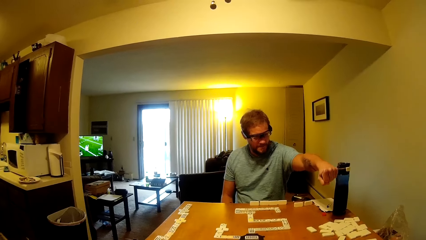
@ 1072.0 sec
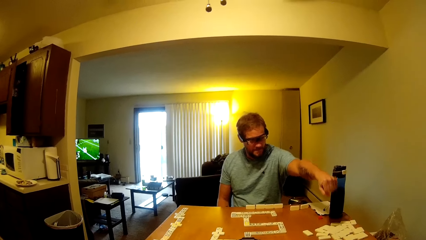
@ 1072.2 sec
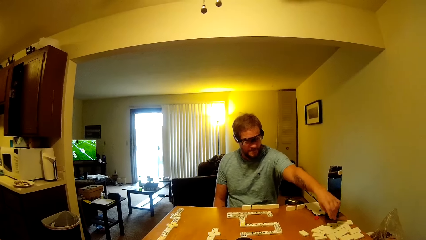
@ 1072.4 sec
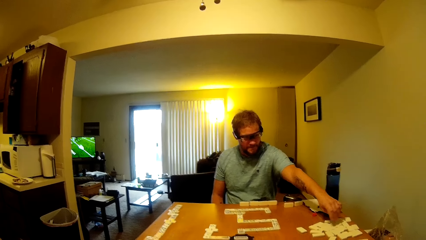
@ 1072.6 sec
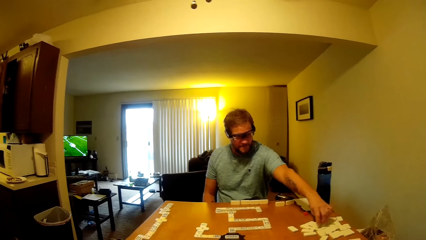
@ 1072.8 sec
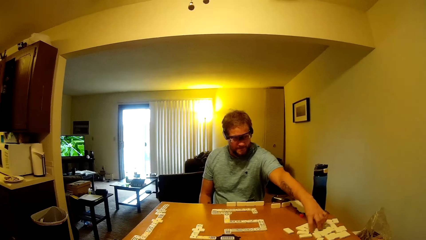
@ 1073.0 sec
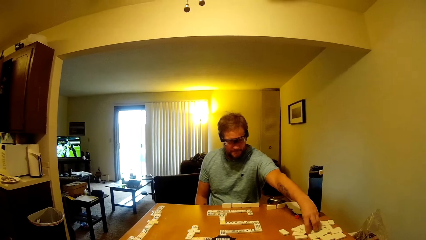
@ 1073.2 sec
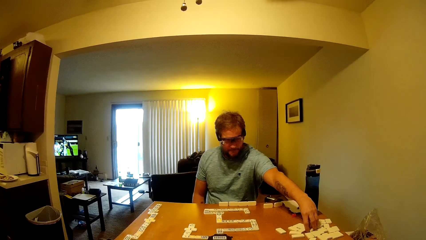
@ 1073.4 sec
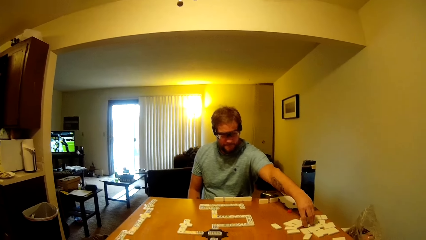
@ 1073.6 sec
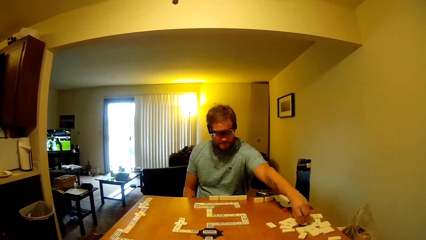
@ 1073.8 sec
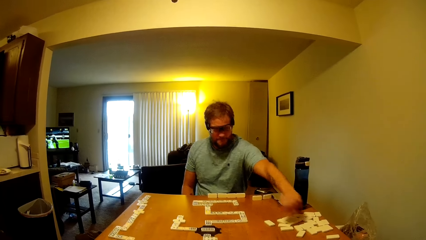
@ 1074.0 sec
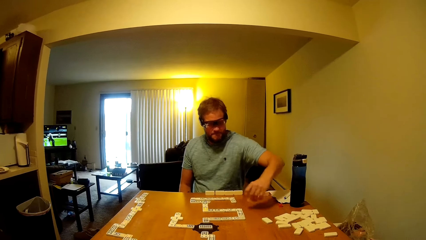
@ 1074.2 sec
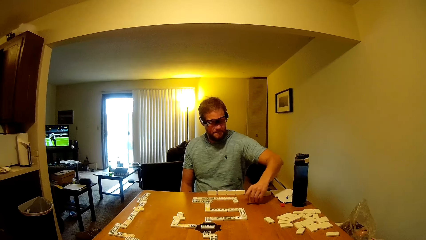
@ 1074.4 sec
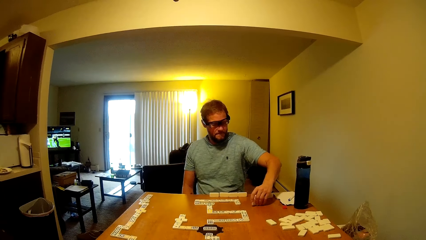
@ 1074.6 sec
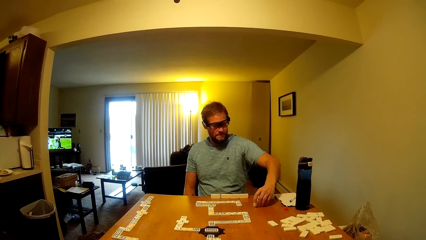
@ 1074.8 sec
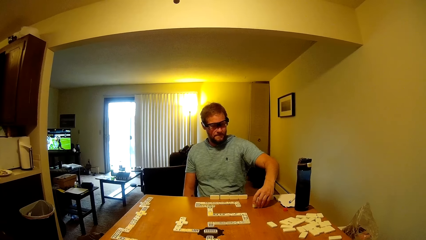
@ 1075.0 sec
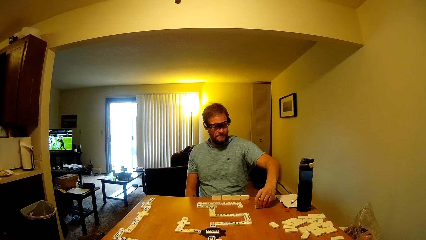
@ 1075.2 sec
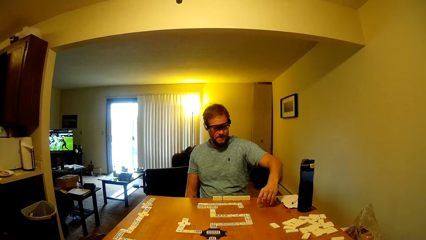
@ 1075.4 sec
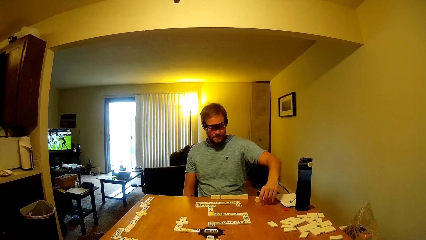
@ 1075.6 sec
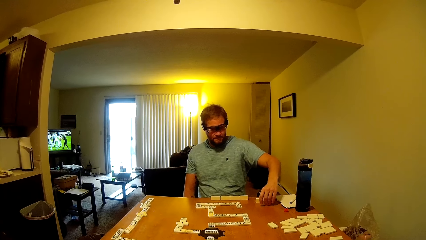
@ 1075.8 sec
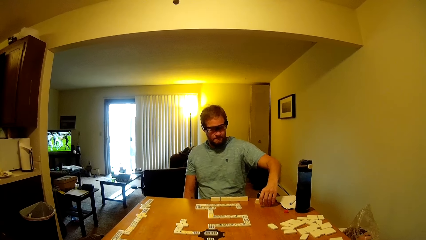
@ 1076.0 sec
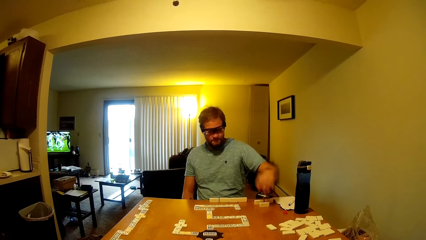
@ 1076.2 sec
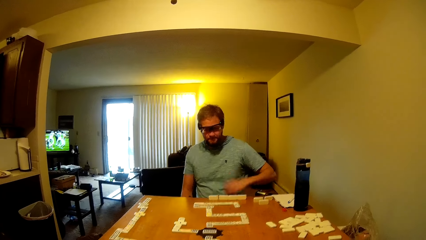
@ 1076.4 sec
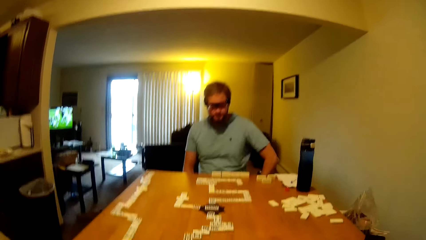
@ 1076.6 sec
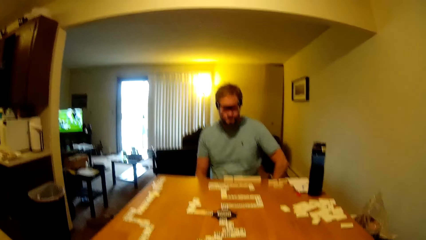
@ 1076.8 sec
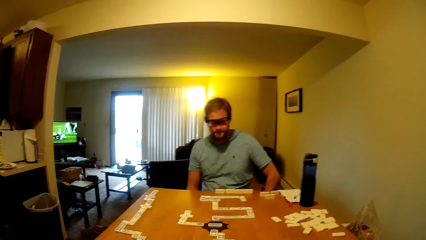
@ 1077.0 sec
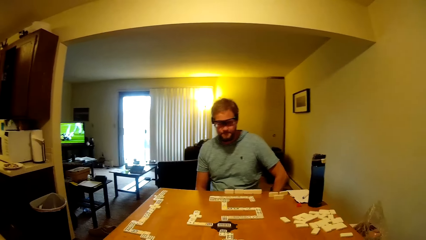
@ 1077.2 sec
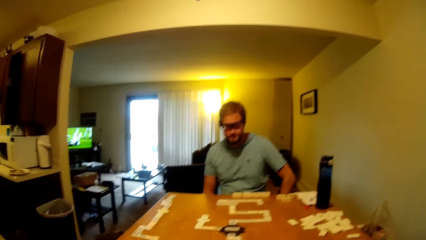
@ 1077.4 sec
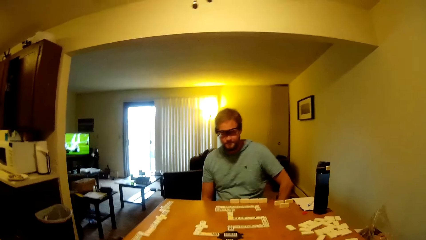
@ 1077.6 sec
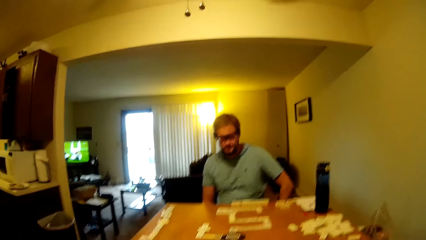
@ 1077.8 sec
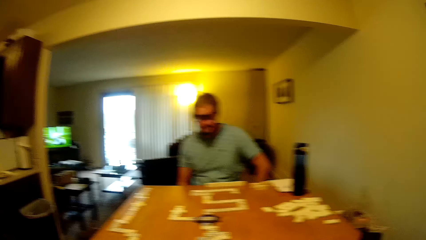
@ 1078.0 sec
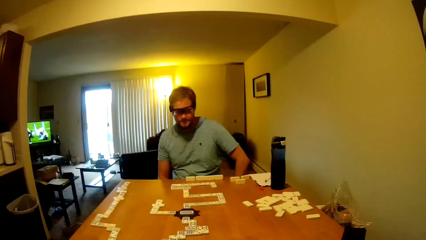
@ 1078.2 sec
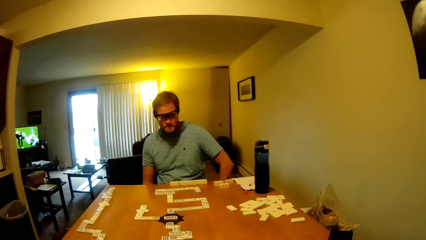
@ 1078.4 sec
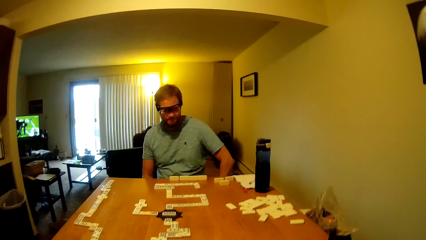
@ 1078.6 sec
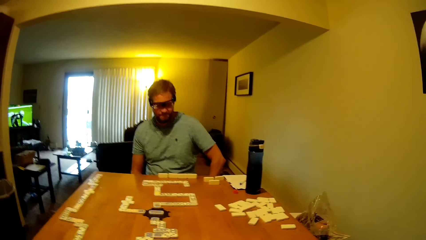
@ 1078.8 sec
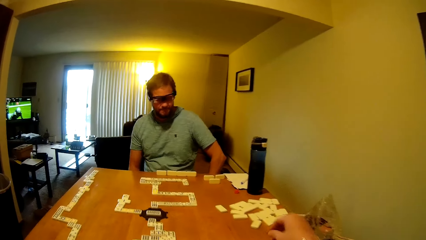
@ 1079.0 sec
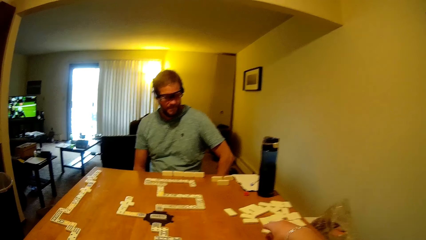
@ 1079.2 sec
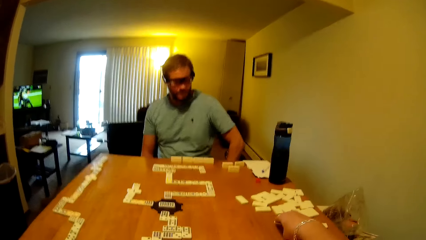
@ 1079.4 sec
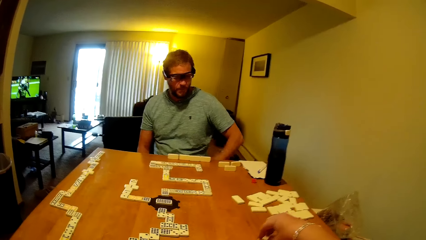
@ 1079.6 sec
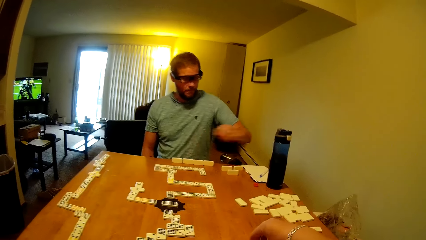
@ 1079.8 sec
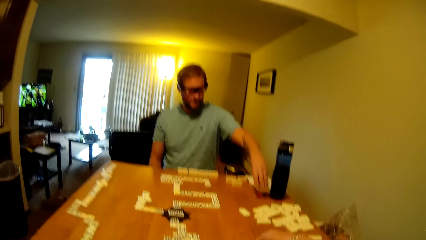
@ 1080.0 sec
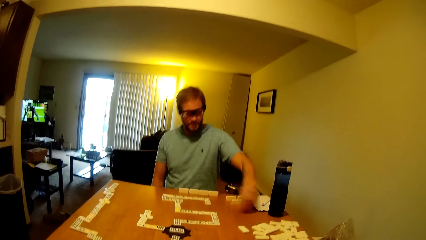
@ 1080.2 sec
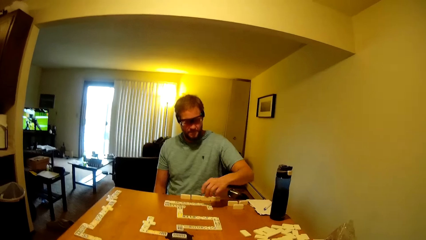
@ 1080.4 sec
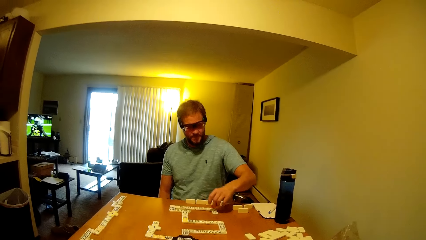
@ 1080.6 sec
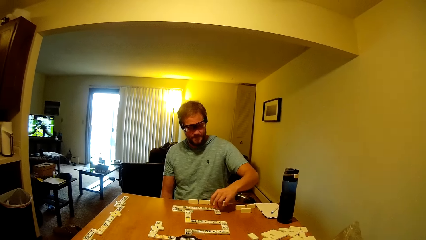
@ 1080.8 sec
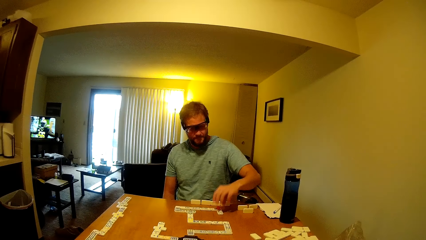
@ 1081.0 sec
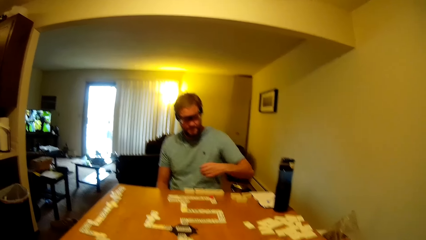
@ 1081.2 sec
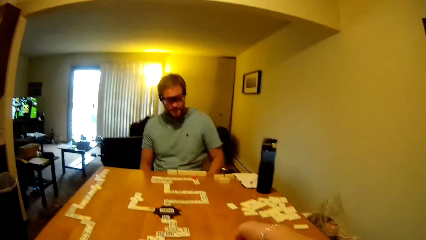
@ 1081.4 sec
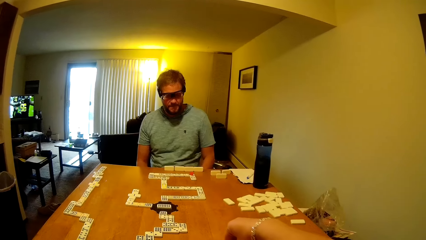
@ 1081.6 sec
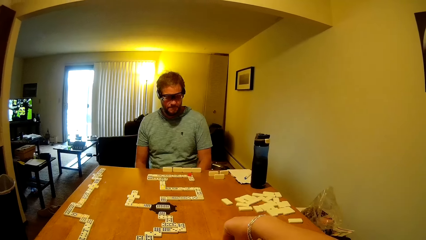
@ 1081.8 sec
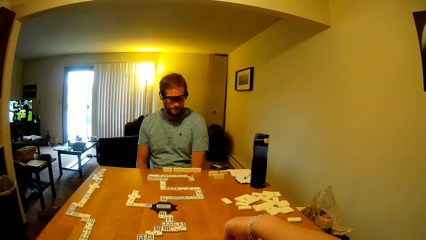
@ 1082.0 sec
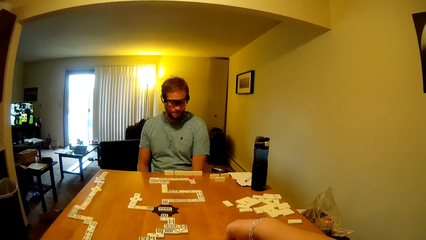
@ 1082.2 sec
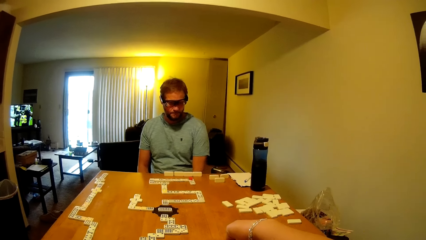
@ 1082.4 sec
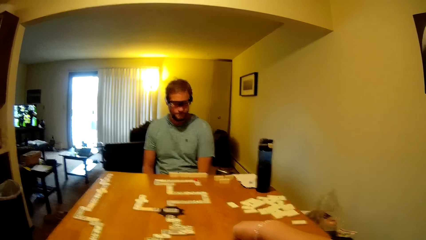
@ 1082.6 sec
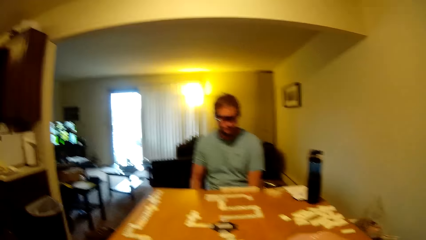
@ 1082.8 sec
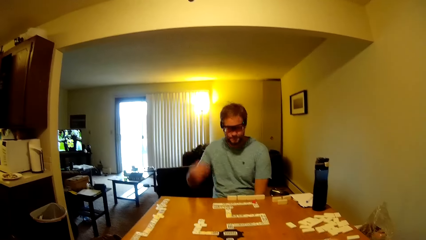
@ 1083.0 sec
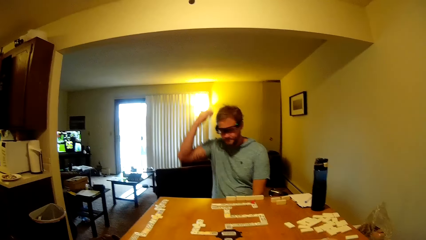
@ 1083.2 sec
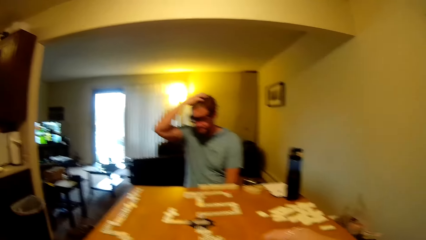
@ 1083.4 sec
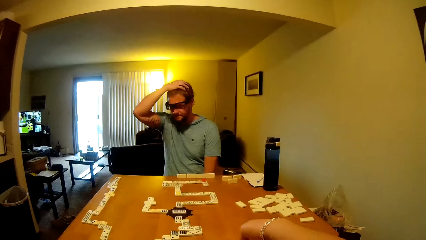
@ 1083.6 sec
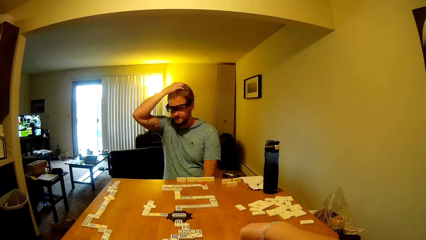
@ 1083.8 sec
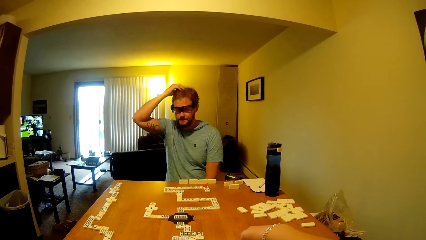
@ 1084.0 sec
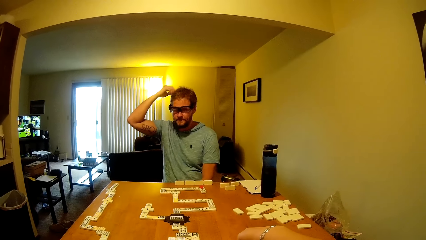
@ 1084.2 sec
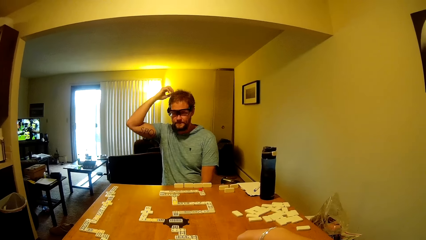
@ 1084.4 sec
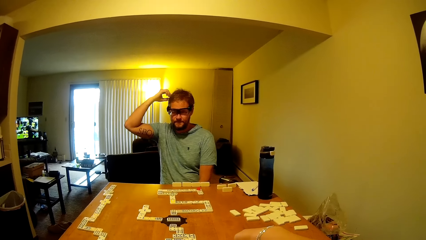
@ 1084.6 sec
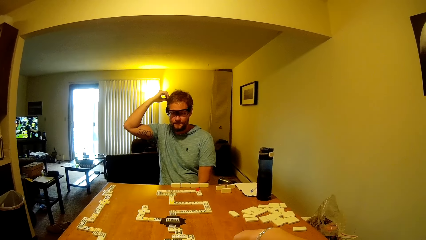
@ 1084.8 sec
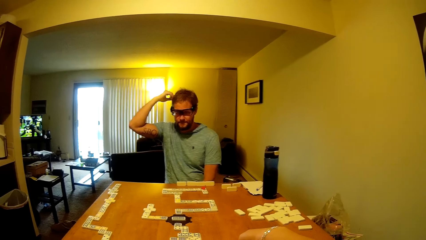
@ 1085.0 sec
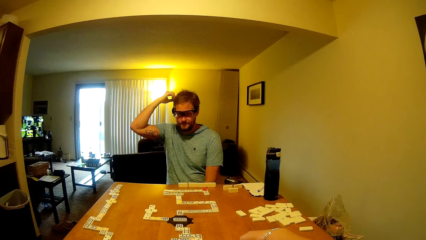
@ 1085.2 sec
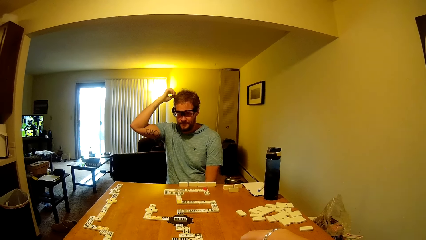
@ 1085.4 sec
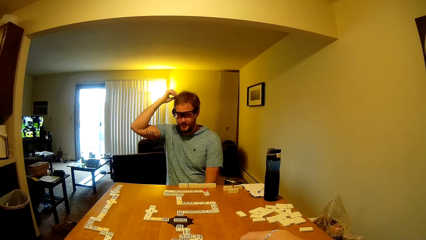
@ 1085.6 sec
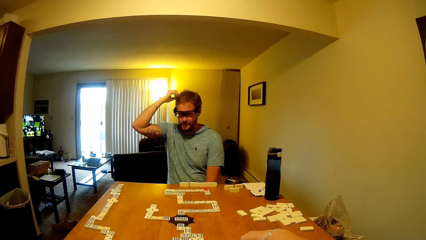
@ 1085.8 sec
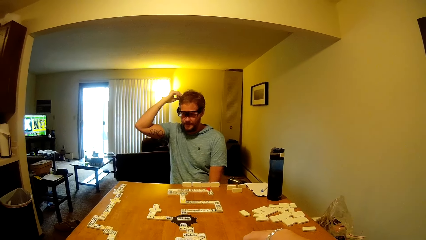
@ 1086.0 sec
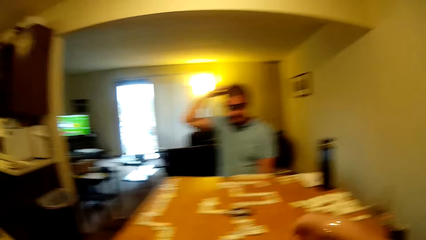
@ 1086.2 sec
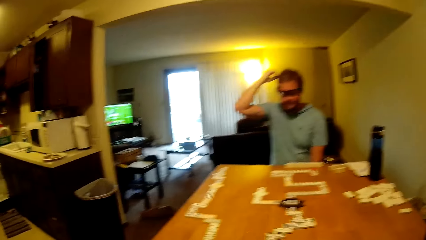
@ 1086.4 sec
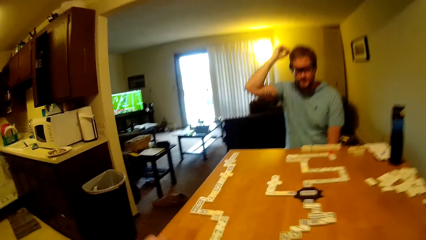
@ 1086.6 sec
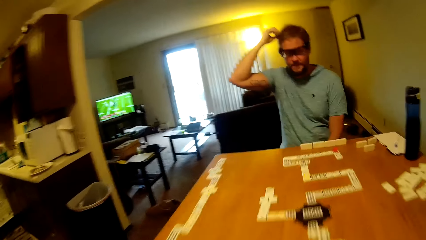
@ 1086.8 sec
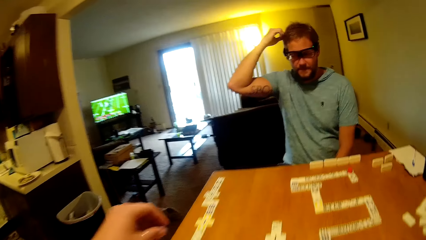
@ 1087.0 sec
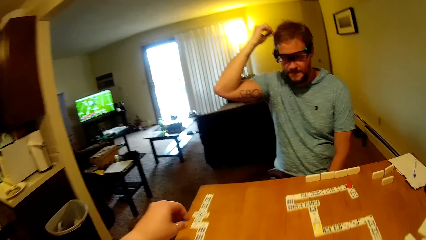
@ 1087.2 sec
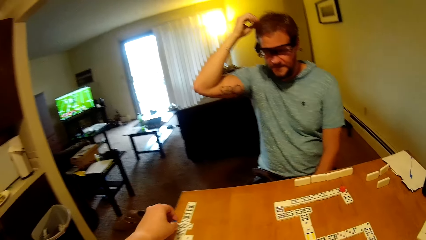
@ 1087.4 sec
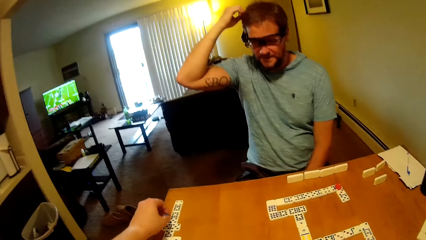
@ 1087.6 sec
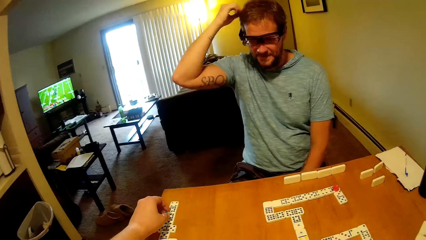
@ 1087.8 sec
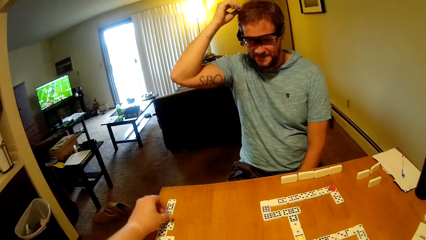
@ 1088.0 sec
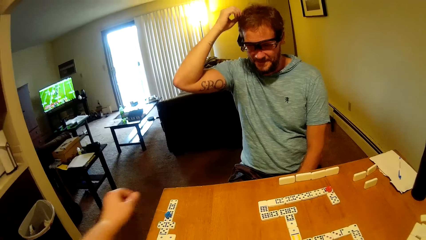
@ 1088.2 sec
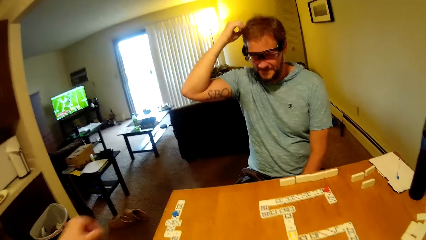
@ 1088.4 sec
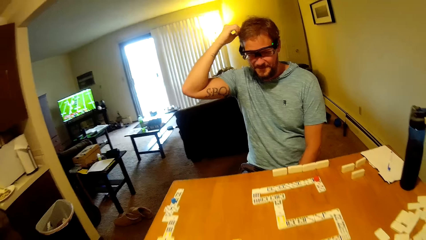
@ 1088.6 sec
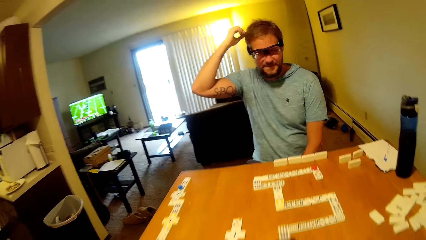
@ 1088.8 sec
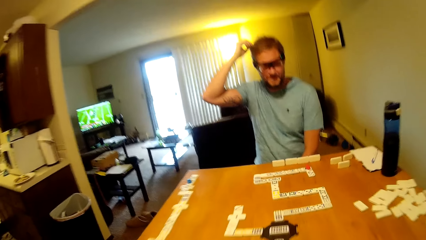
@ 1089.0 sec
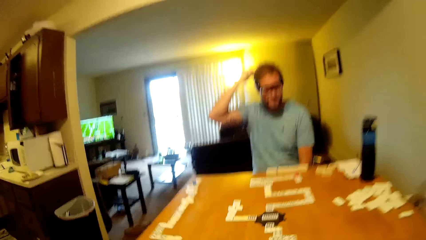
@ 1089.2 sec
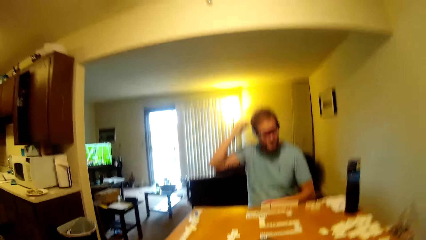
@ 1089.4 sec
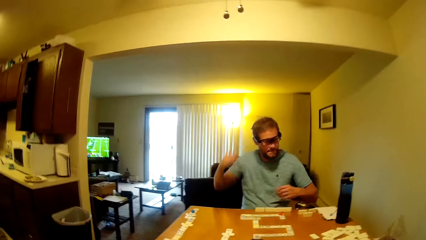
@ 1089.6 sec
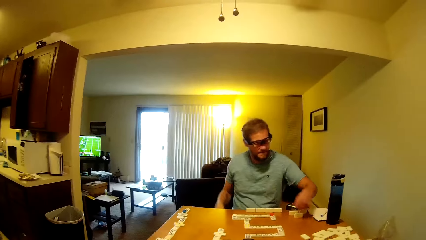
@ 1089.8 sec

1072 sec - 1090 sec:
A man picks a domino tile from the table with his left hand. The man drops the domino tile on the table with his left hand and moves the domino tile on the table with his left hand. The camera wearer moves a domino tile on the table with his right hand. The man picks the red board piece from the table with his left hand, drops the red board piece on the domino tile on the table with his left hand, and scratches his head with his right hand. The man plays a dominoes piece. The camera wearer drops the blue board piece on the domino tile on the table with his left hand.
